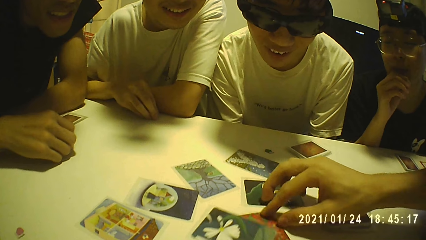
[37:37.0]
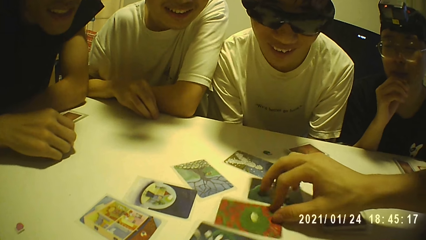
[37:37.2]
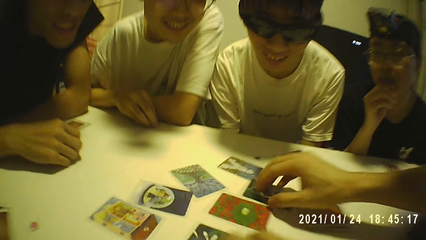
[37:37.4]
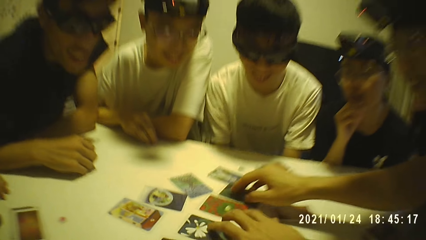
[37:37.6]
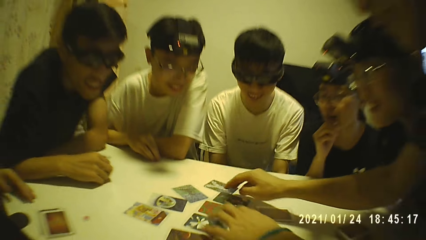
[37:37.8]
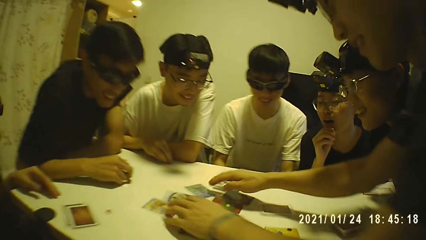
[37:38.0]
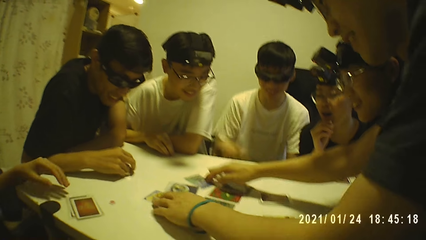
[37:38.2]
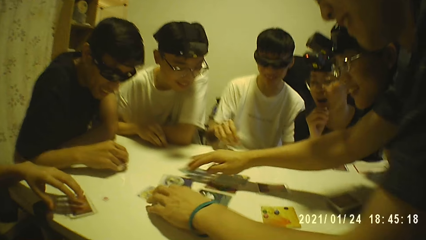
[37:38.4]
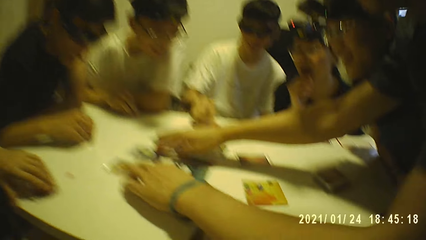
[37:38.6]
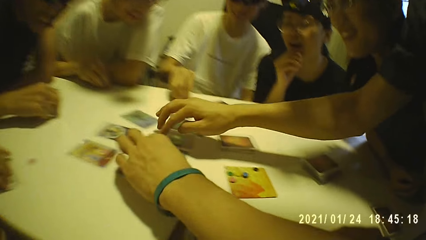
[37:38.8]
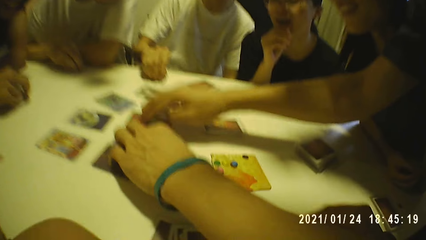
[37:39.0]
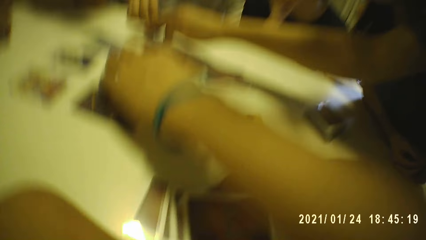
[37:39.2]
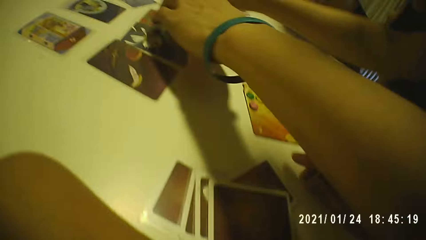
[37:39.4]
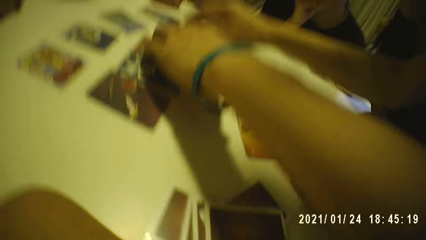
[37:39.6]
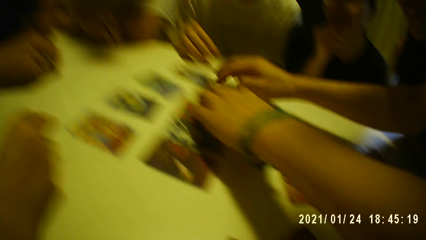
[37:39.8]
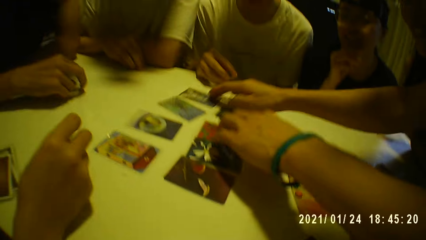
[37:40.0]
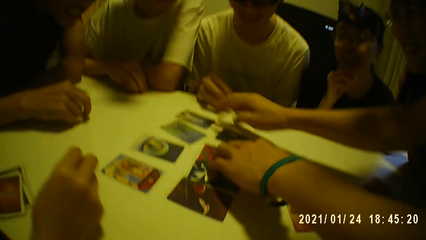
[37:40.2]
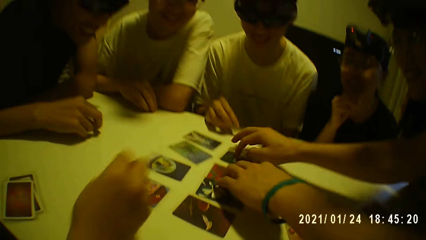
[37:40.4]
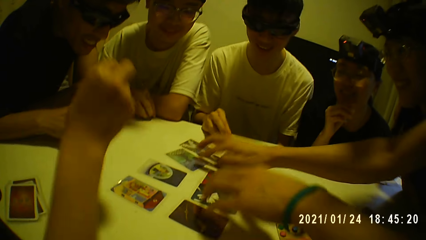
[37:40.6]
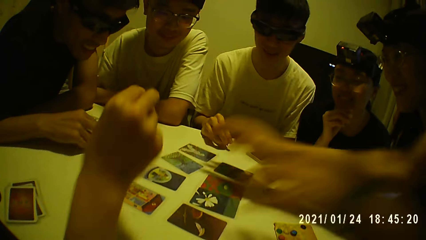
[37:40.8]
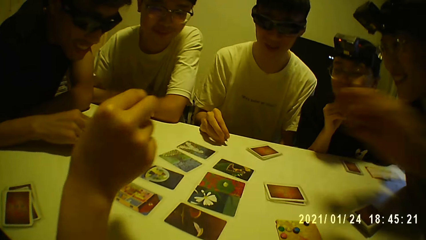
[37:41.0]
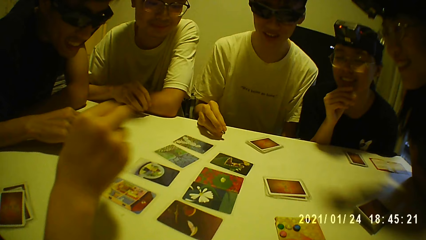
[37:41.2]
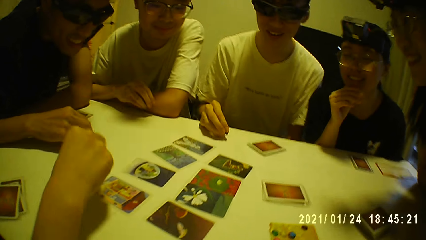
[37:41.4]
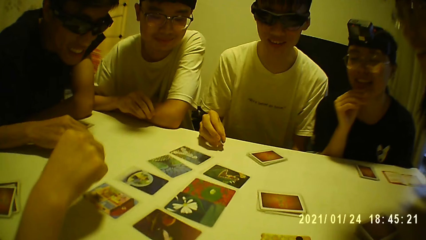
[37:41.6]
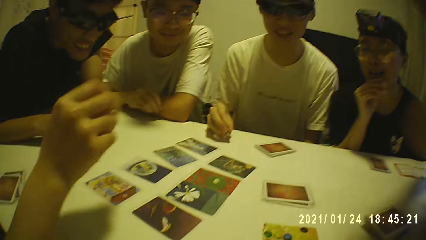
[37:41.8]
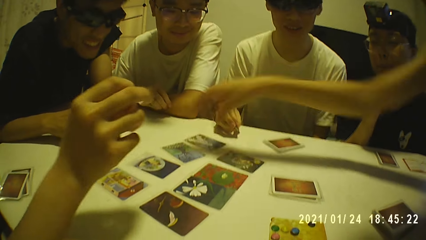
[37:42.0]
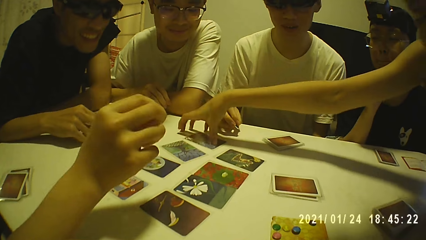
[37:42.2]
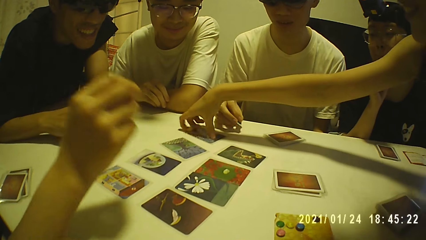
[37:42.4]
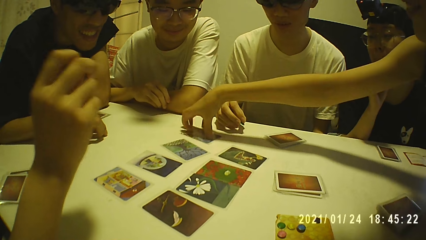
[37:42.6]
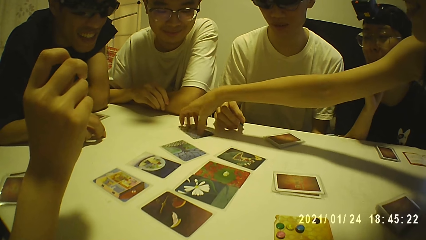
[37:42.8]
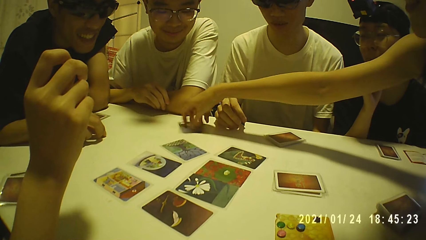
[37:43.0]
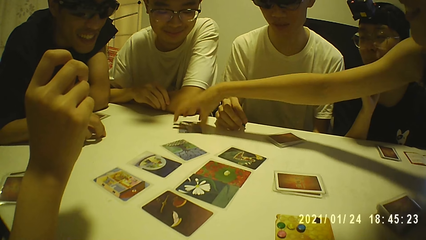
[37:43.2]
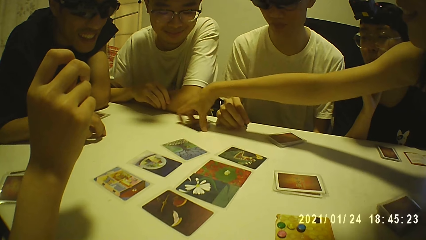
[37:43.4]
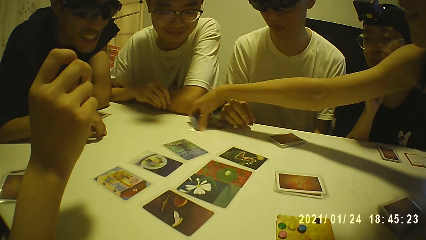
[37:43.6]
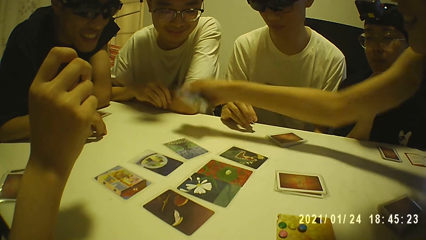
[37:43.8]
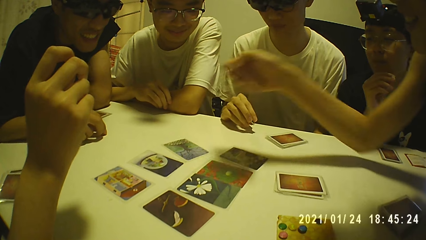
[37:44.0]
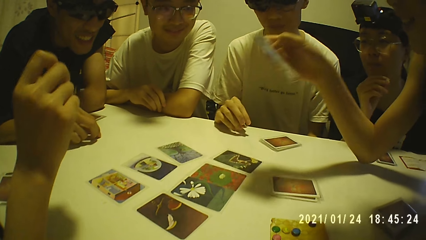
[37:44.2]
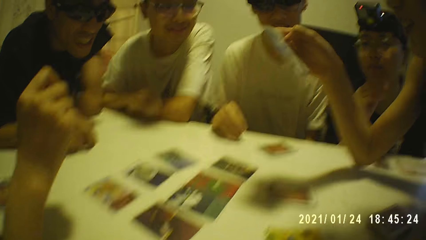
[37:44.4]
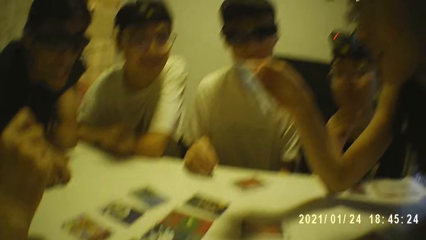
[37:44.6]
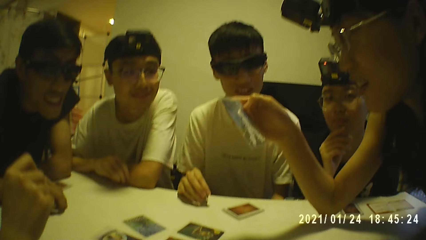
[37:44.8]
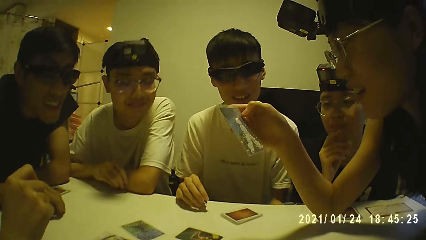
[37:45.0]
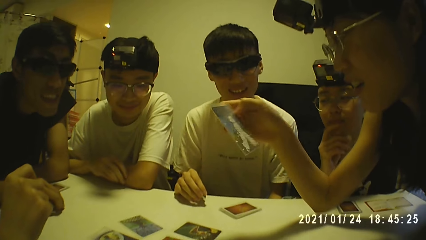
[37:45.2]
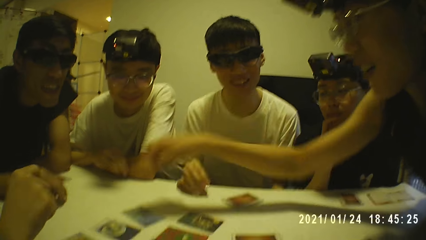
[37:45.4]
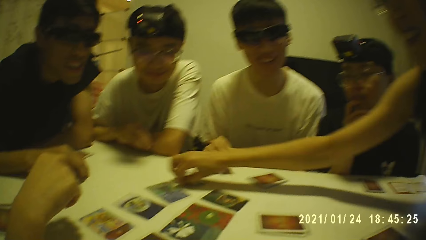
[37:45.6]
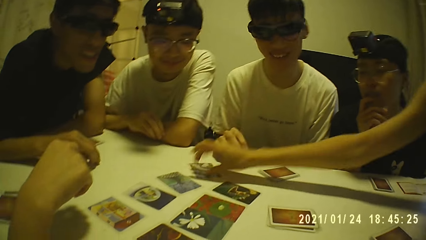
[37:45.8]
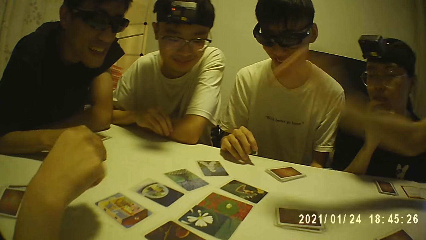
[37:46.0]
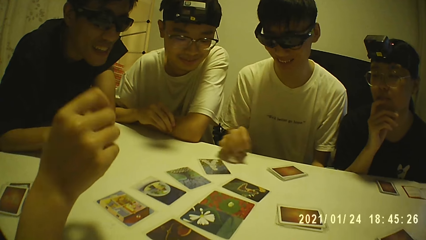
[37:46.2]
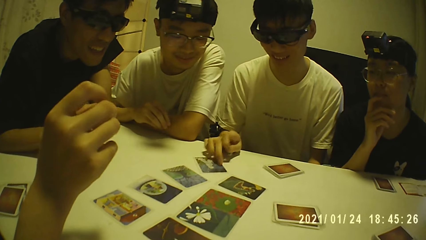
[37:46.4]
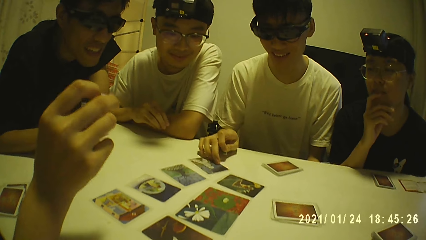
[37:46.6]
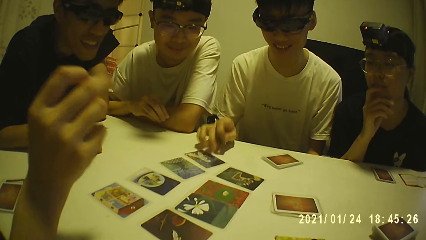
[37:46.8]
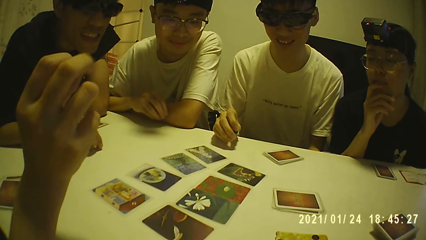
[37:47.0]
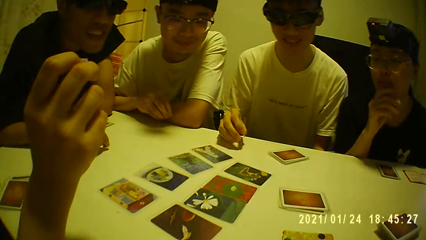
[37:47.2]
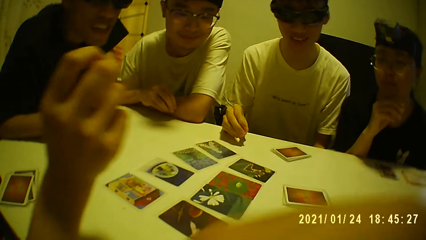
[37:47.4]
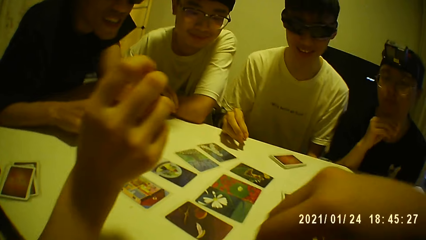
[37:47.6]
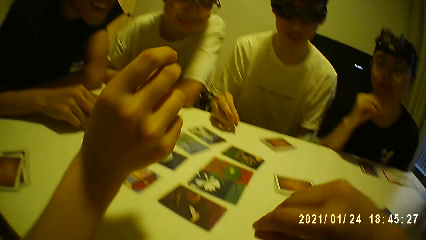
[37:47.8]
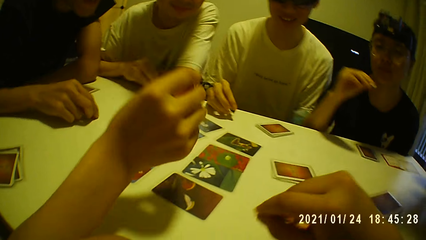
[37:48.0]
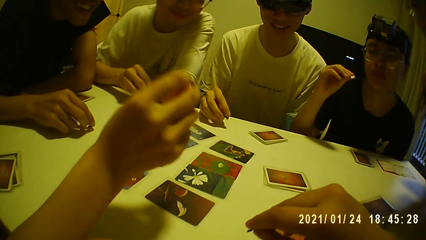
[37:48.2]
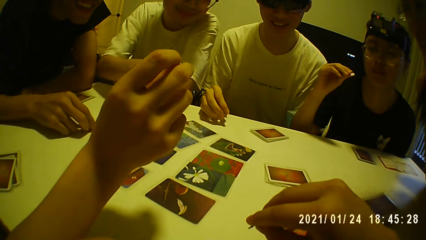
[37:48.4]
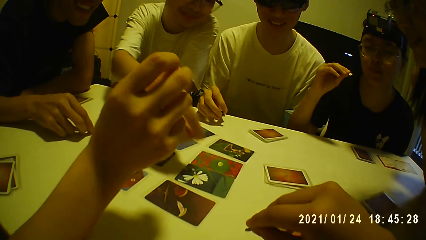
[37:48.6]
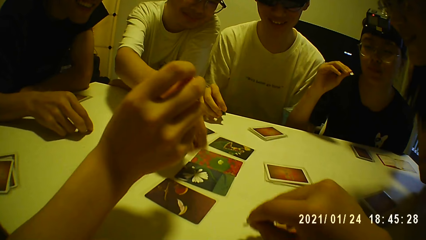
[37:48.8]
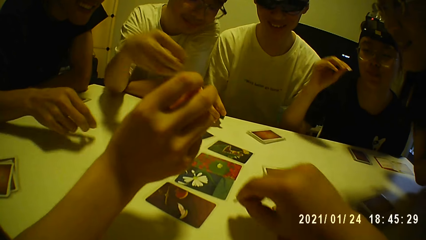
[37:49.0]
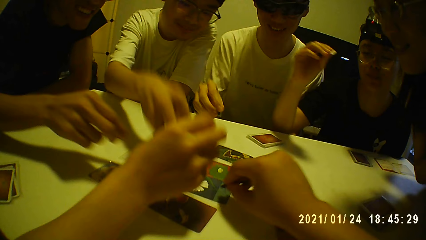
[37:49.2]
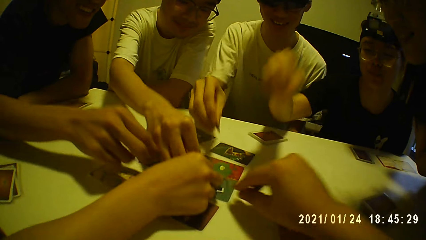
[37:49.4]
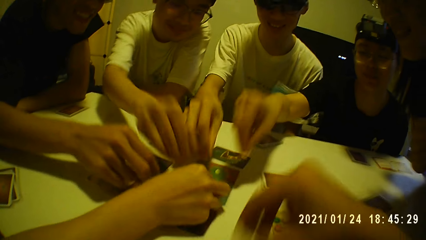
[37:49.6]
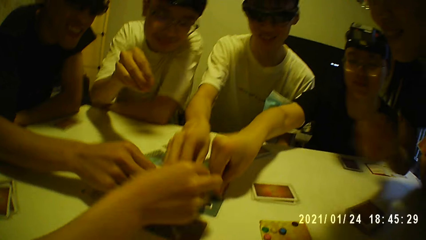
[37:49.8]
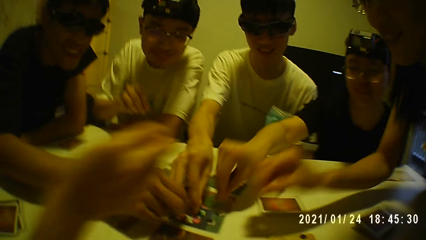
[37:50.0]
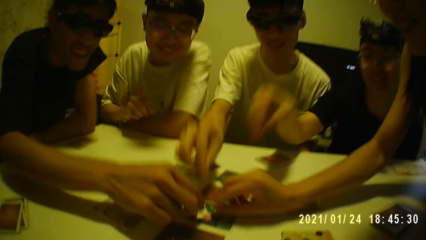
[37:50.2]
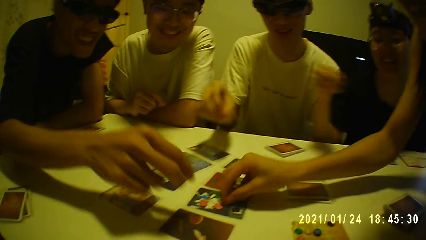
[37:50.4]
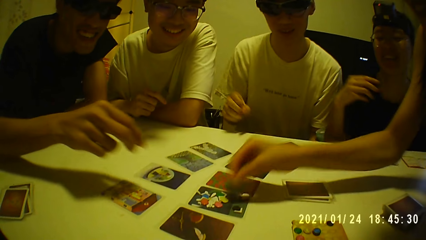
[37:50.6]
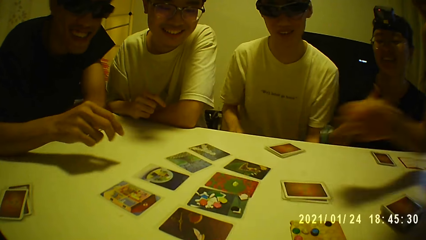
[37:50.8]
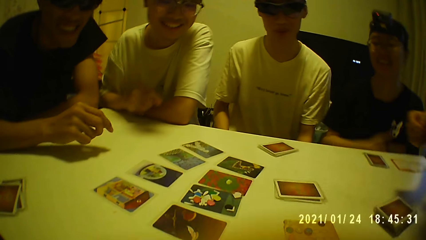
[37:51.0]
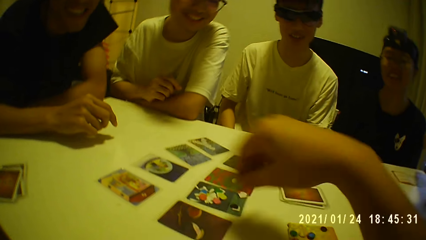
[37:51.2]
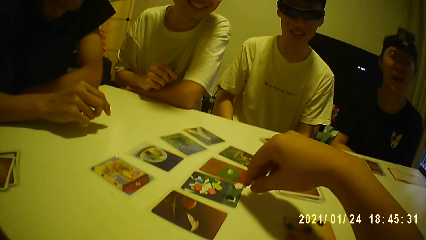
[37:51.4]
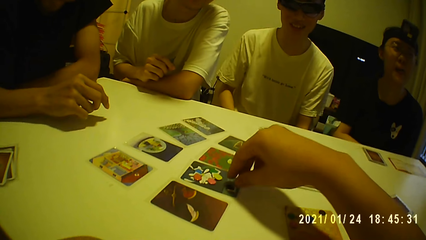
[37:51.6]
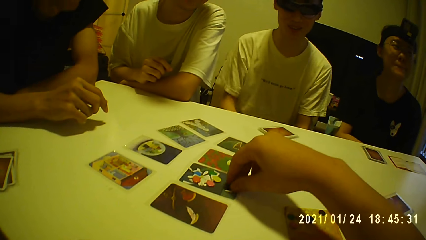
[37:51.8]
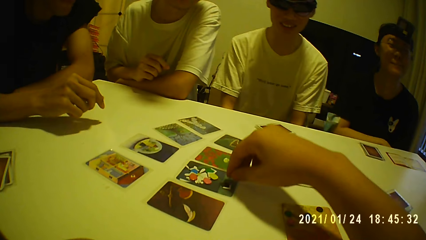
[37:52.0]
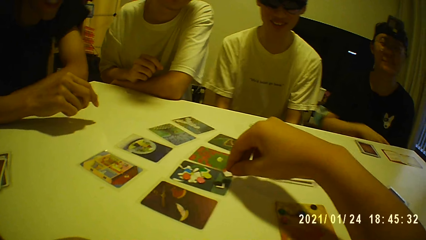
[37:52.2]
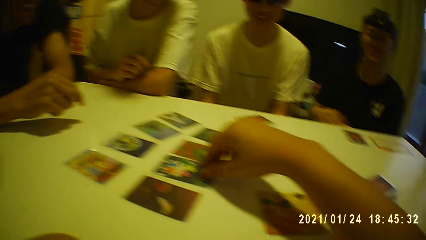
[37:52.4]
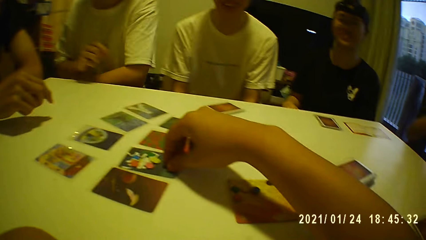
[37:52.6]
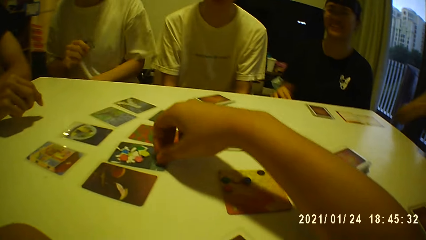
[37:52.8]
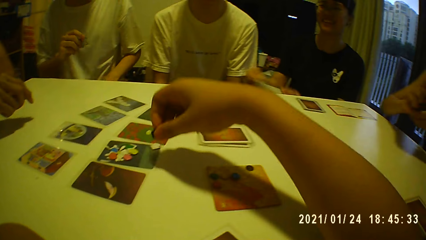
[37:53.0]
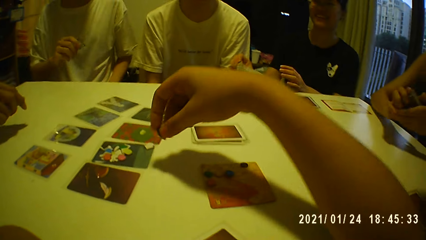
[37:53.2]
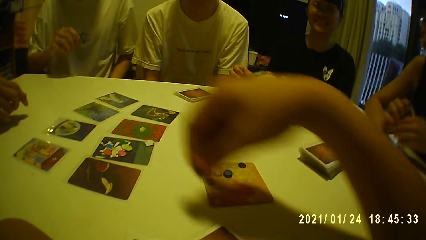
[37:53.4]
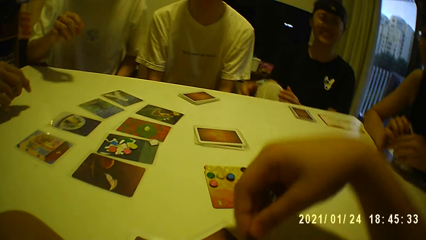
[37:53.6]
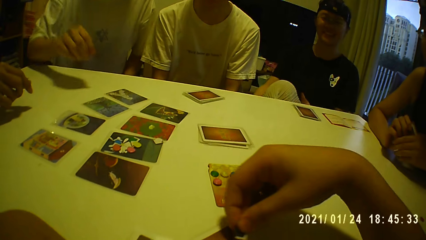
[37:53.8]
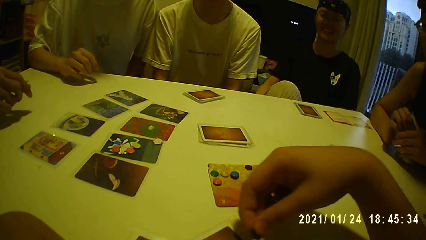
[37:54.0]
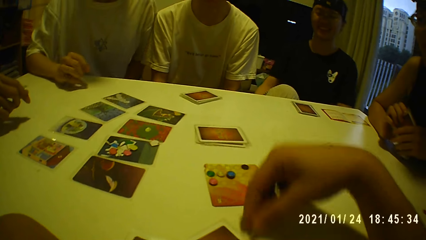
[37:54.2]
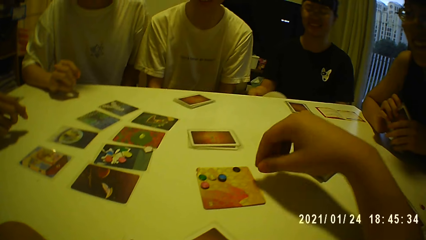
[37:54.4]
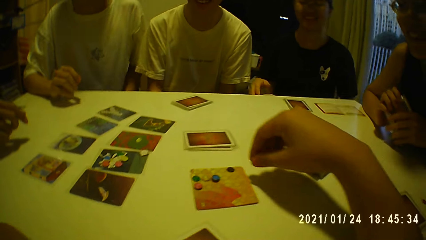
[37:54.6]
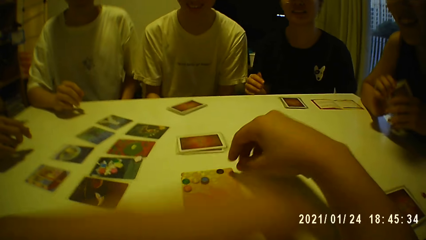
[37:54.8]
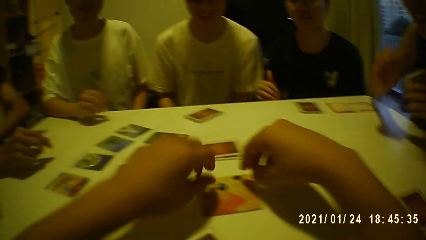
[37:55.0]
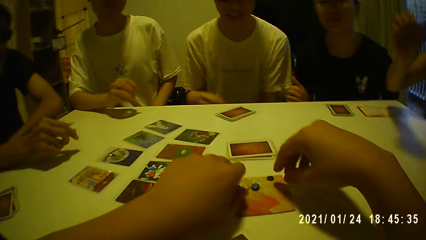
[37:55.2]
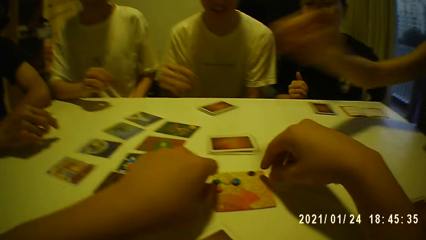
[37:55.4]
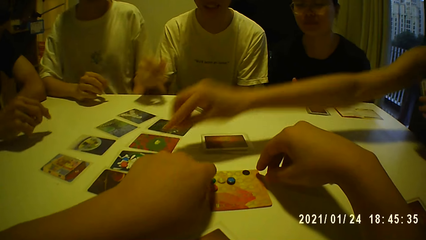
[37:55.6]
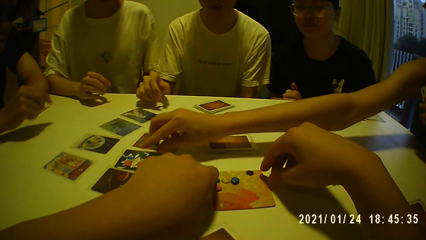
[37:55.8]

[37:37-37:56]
A man picks the game tile from the table with his right hand. A woman picks a game card from the table with her right hand. The woman looks at the card and places the game card in her right hand on the table. The man moves the game card on the table with his right hand and holds the card. The camera wearer places the game tile in his right hand on a game card on the table. Another man places the game tile in his right hand on a game card on the table. Another woman places the game tile in her right hand on a game card on the table. A third man places the game tile in his right hand on a game card on the table. A third woman places the game tile in her right hand on a game card on the table. The first man places the game tile in his right hand on a game card on the table. The first woman places the game tile in her right hand on a game card on the table. The camera wearer moves the game tile on the game card with his right hand. He picks the game tile from the game card with his right hand. He places the game tile in his right hand on the game card on the table.
